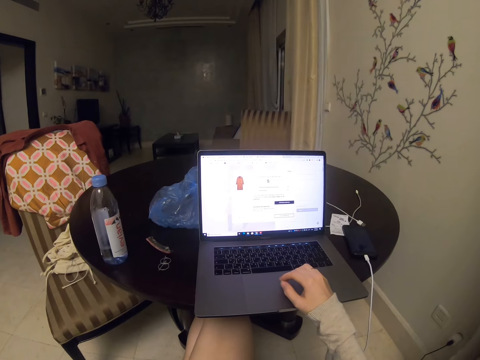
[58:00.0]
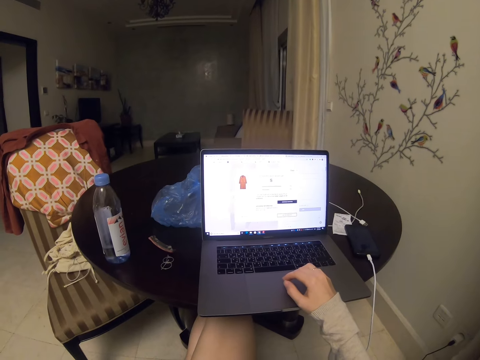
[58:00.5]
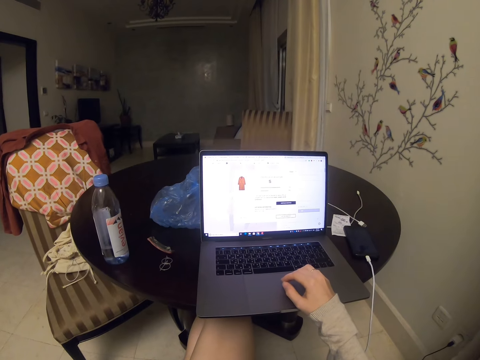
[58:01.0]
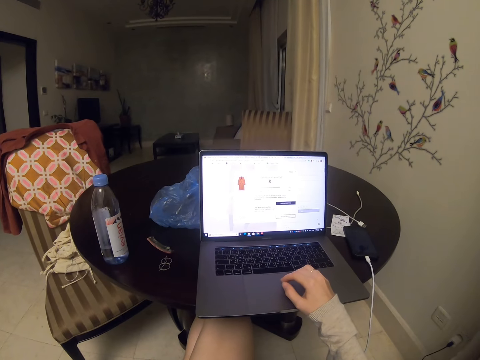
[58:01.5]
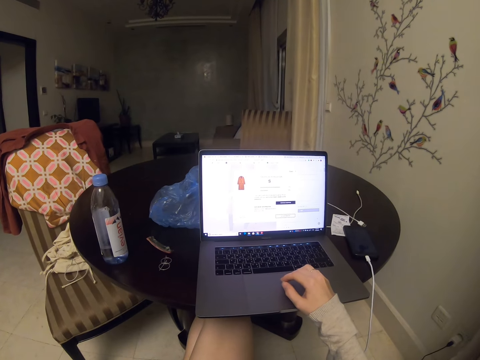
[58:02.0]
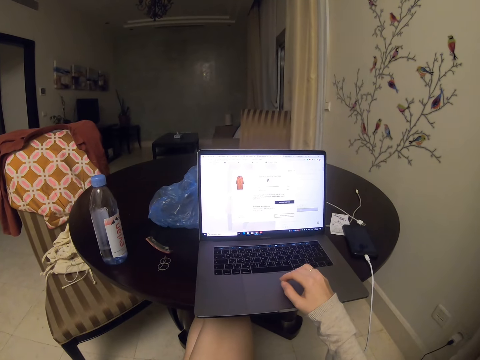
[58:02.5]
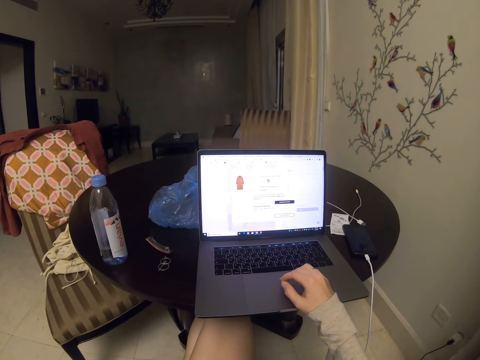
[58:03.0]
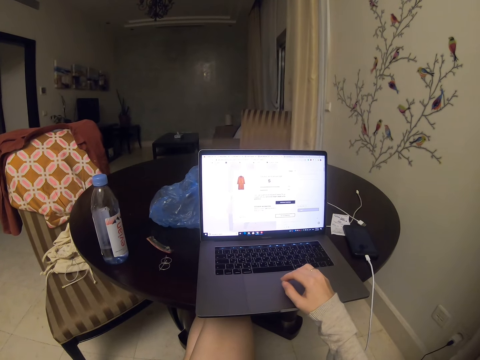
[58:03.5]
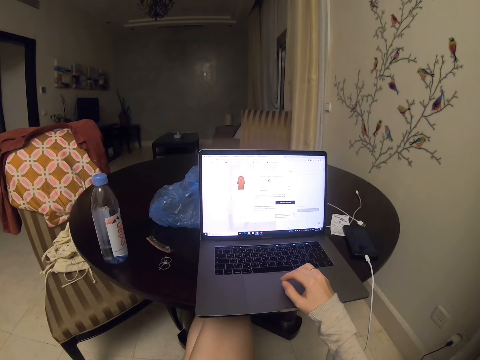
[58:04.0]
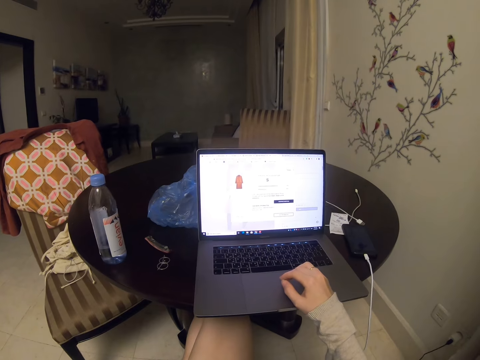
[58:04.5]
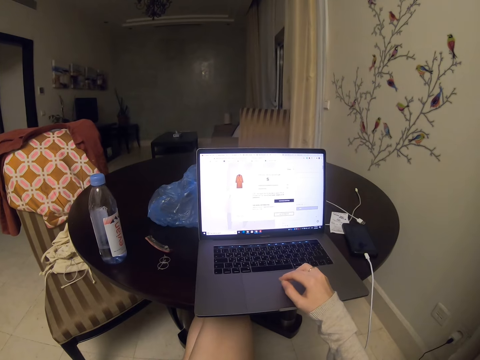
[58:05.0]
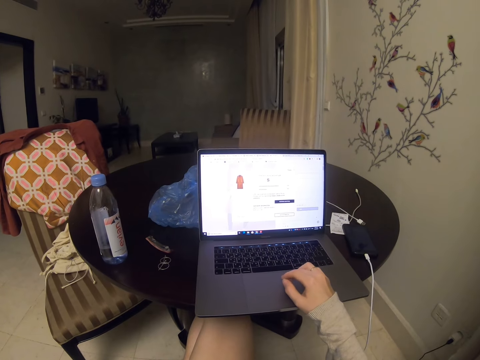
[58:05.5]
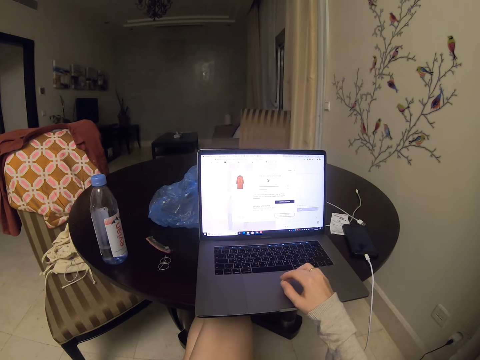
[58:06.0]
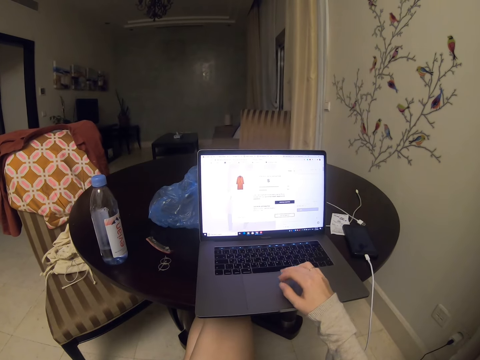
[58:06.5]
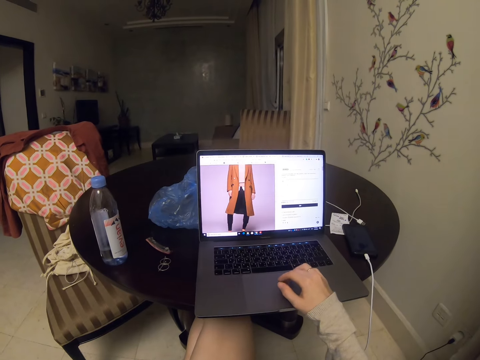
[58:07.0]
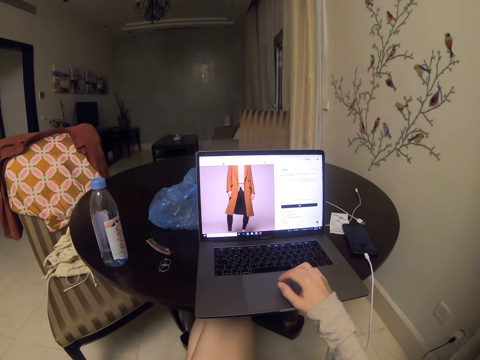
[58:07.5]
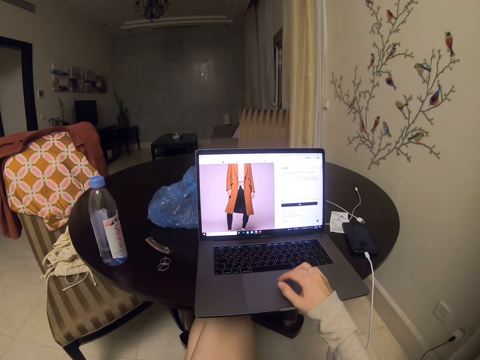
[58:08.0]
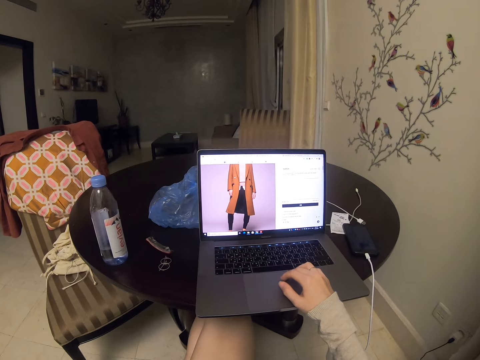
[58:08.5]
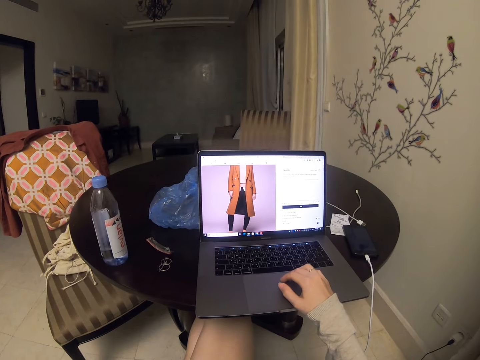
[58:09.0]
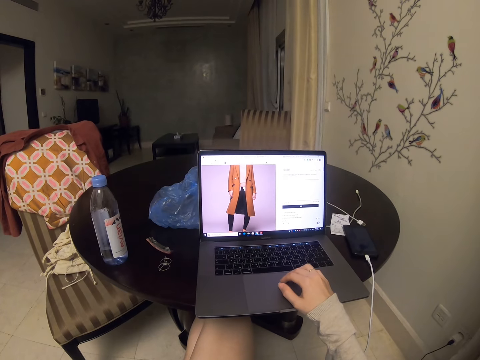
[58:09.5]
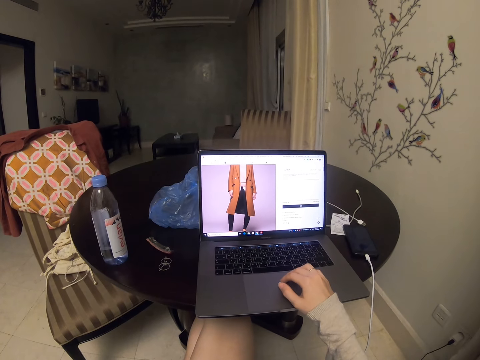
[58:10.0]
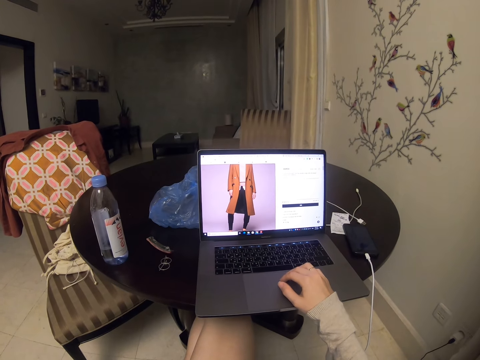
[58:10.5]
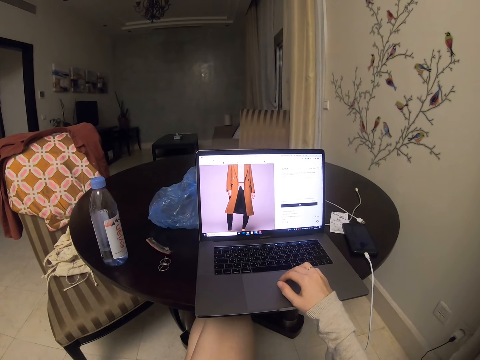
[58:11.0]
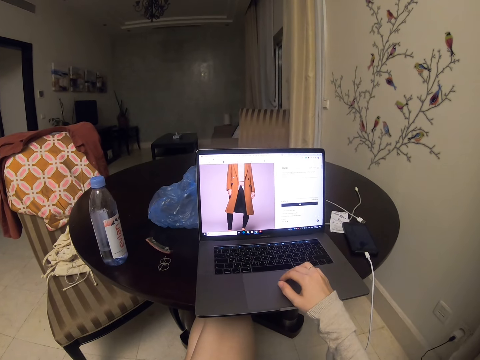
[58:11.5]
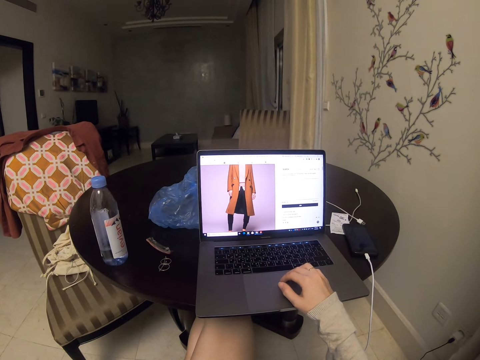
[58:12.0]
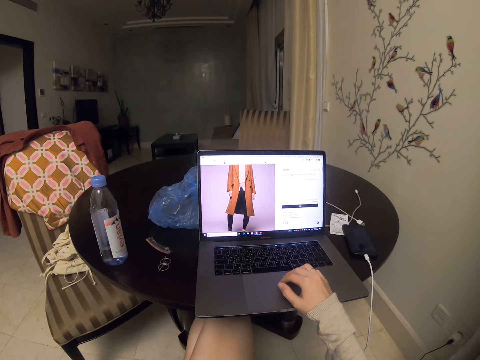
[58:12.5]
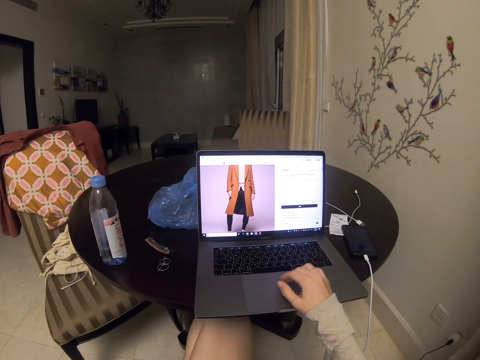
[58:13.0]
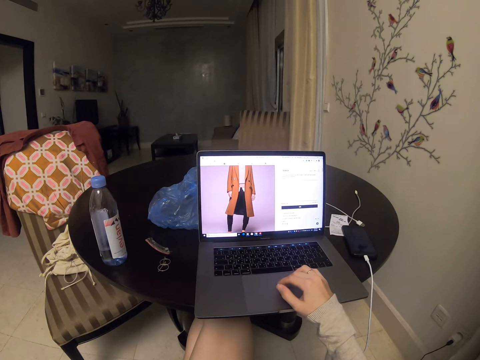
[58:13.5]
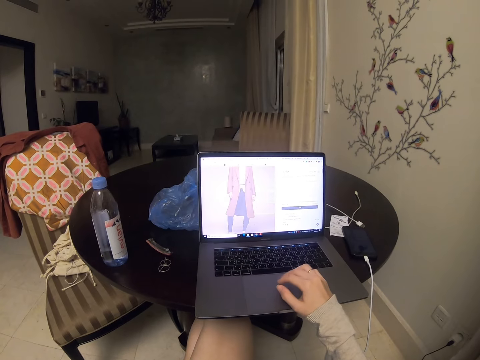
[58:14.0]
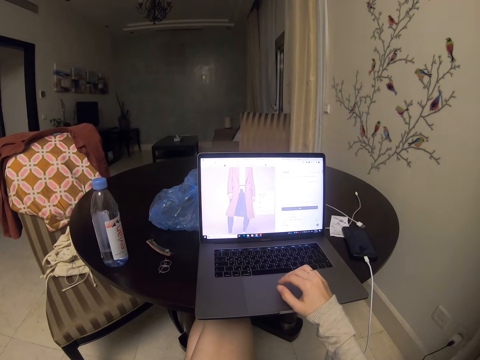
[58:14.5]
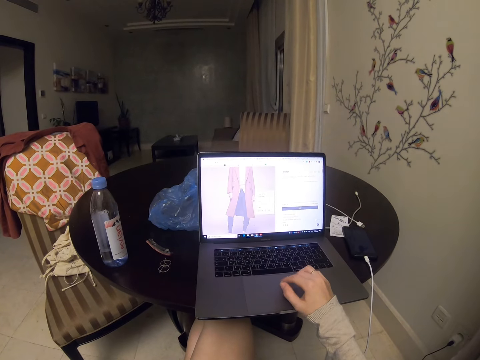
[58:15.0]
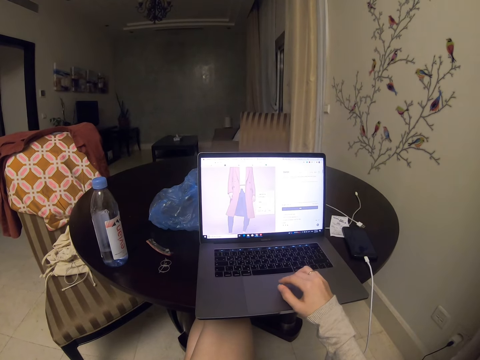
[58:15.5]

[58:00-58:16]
The camera wearer reads. They scroll. They read. They scroll the laptop.

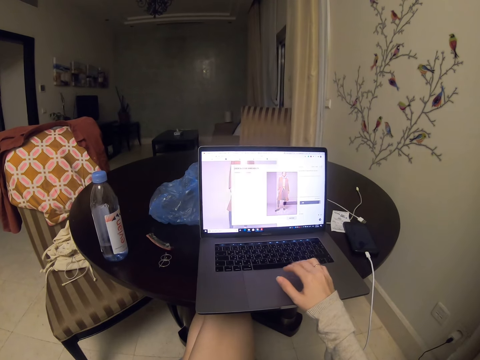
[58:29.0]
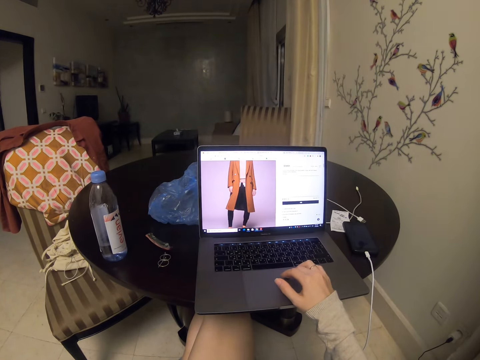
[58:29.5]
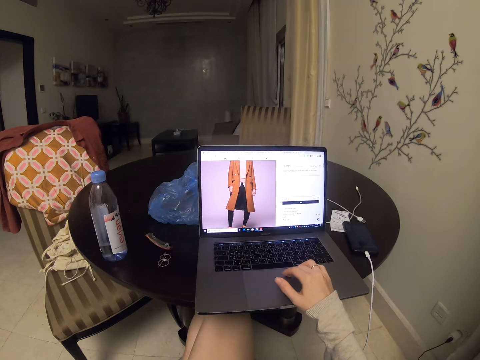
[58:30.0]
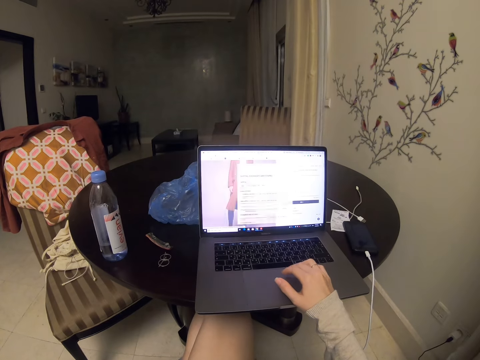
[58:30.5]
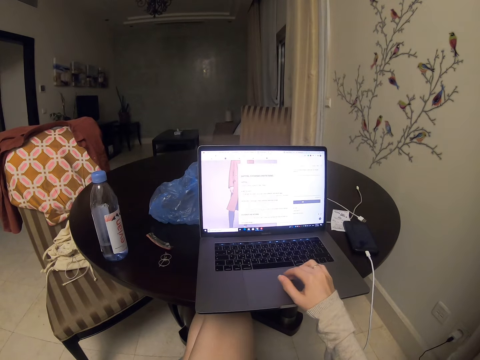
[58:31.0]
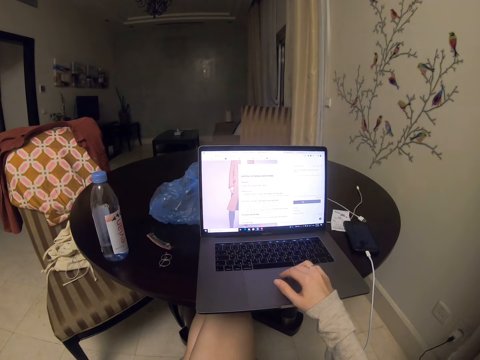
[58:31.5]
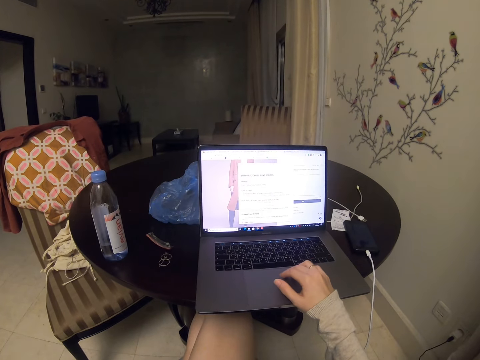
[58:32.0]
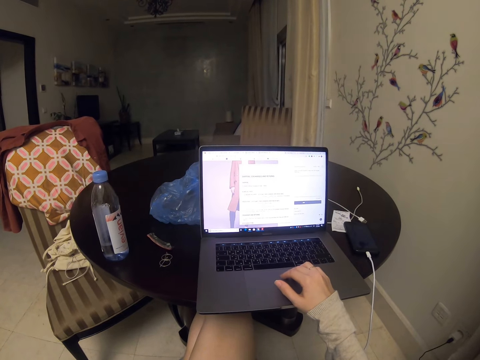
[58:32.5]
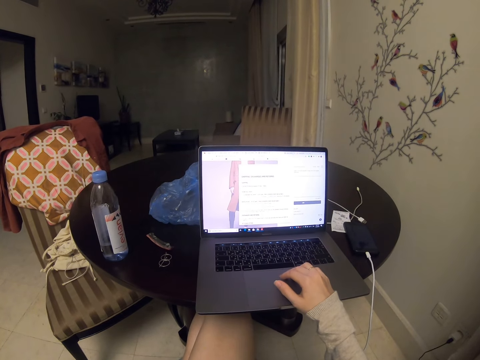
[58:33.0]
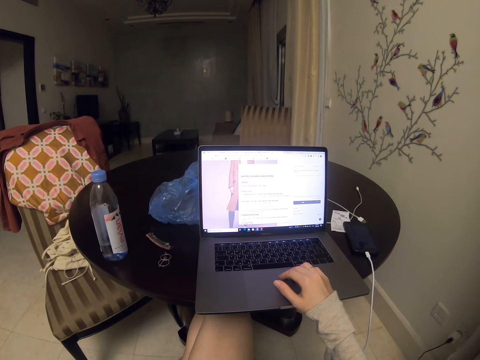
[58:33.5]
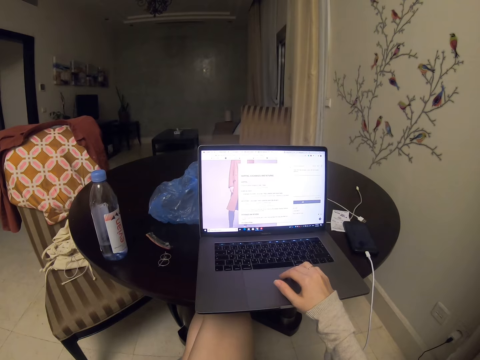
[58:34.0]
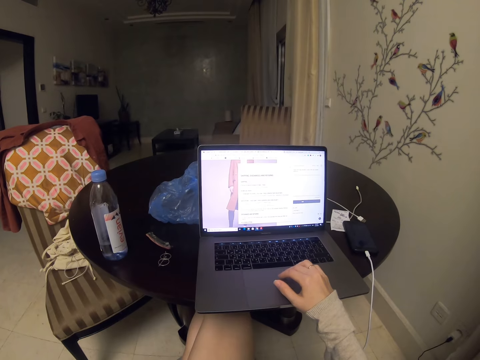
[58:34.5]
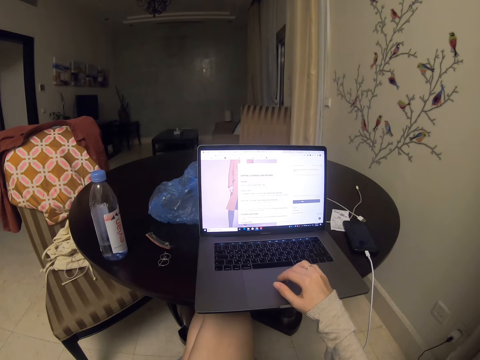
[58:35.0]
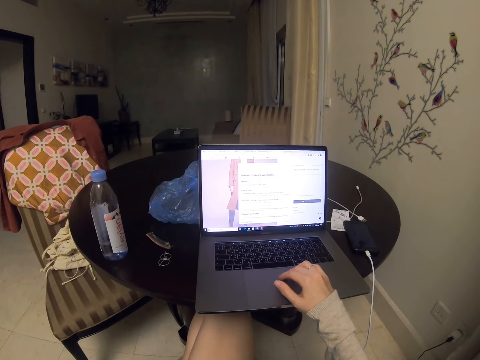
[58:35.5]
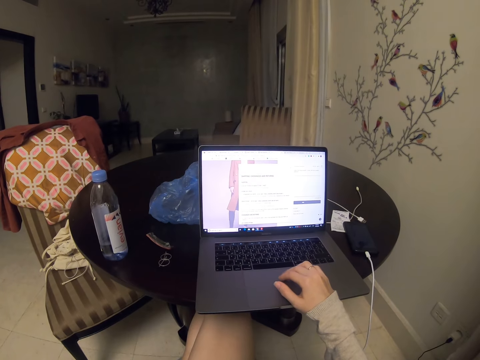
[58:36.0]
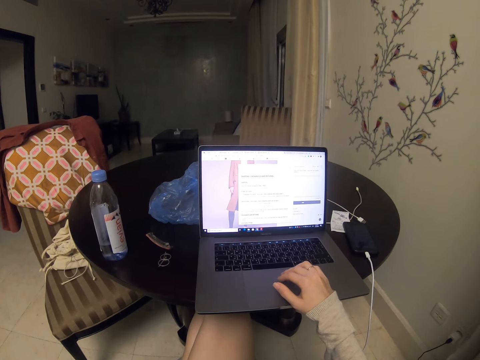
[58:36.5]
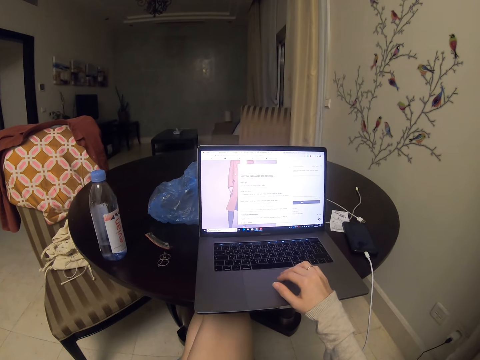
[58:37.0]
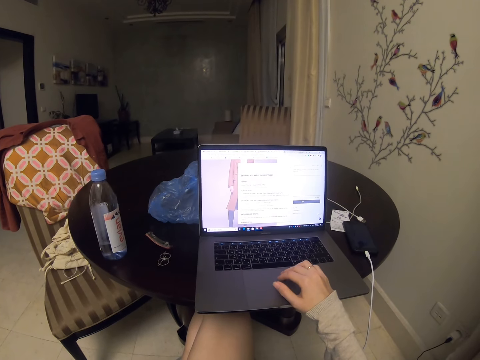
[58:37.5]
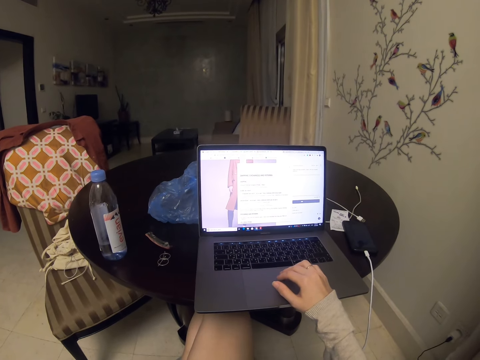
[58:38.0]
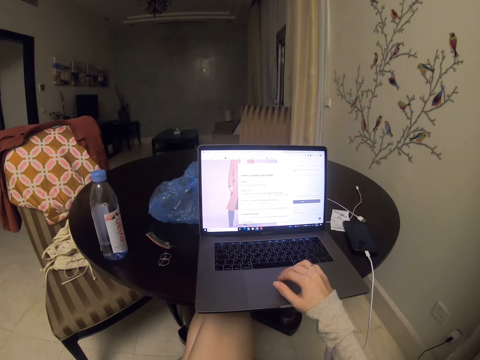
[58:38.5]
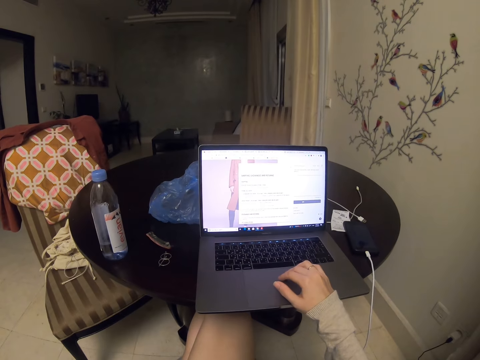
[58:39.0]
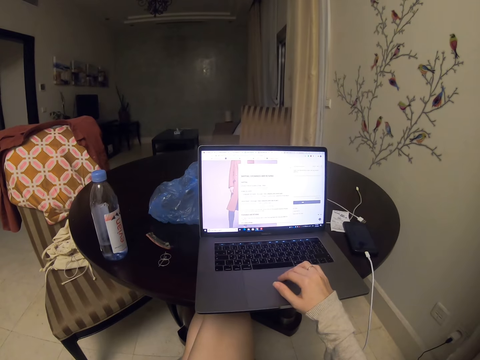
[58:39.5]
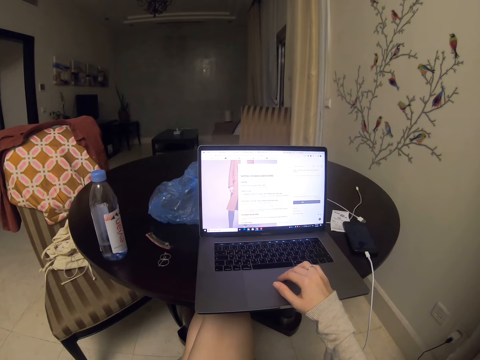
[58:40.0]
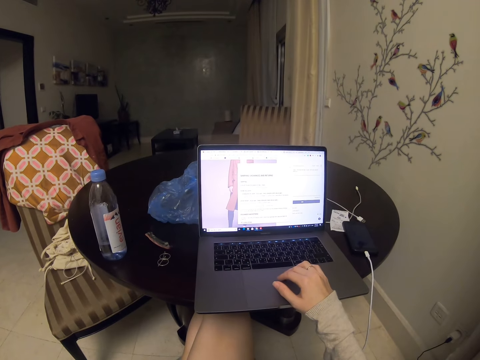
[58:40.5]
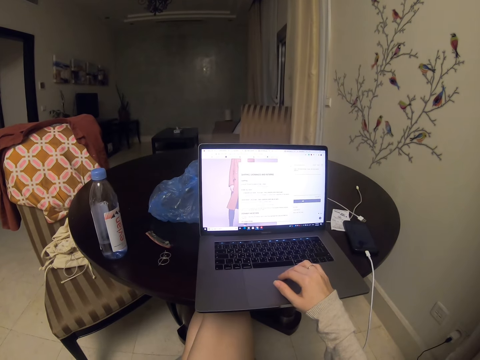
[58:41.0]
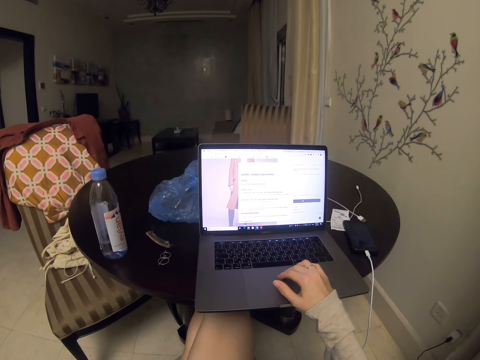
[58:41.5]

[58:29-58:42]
The camera wearer scrolls. They open a window.
